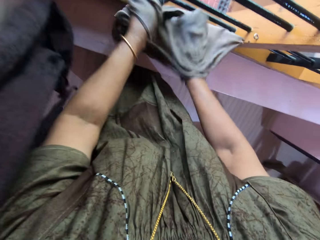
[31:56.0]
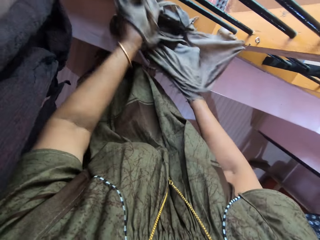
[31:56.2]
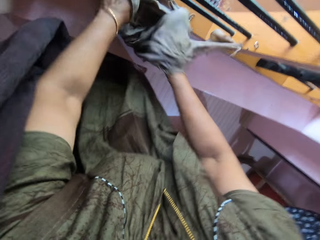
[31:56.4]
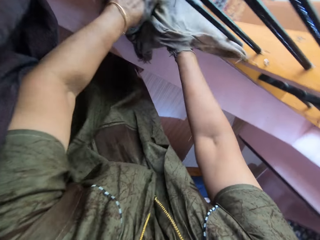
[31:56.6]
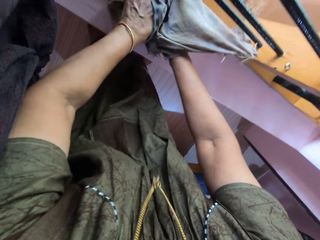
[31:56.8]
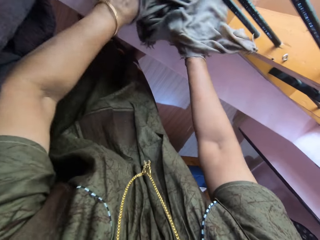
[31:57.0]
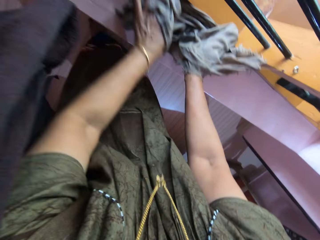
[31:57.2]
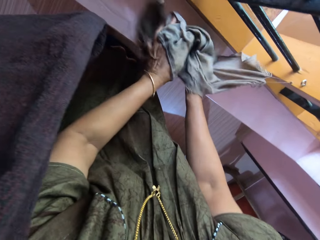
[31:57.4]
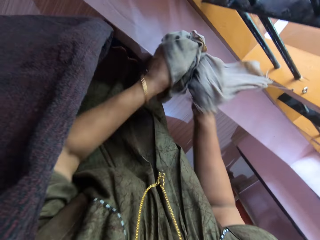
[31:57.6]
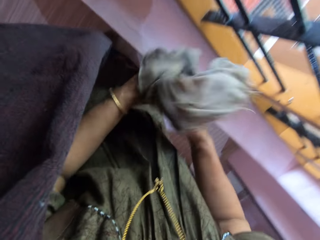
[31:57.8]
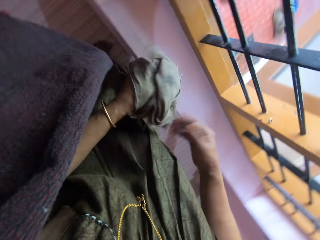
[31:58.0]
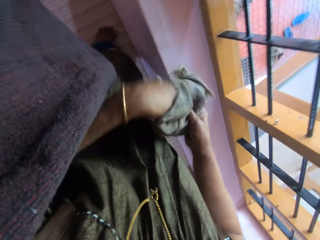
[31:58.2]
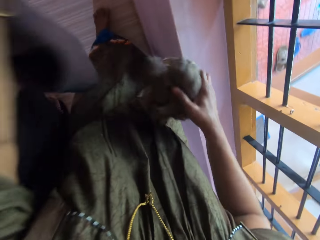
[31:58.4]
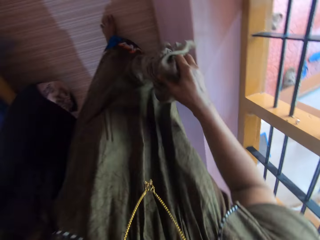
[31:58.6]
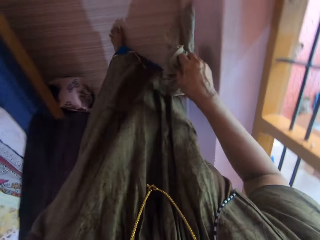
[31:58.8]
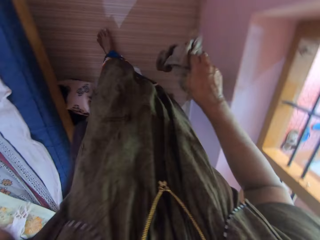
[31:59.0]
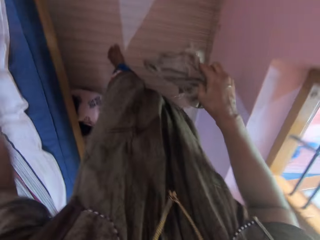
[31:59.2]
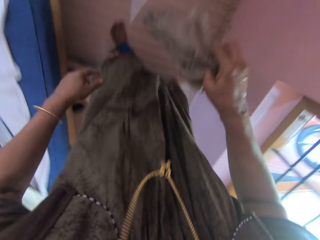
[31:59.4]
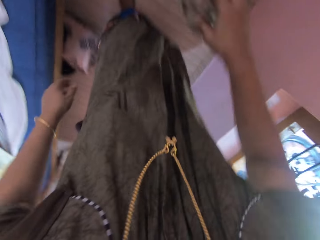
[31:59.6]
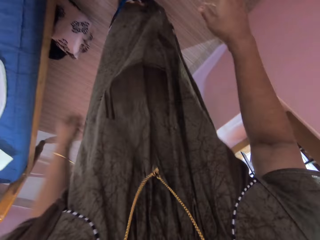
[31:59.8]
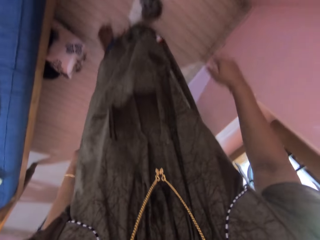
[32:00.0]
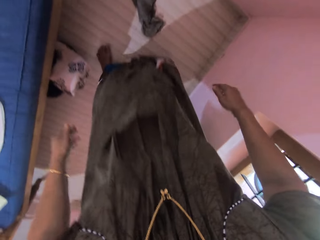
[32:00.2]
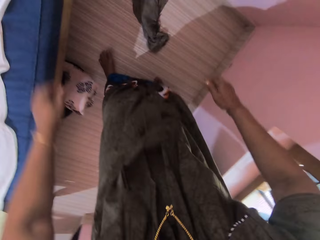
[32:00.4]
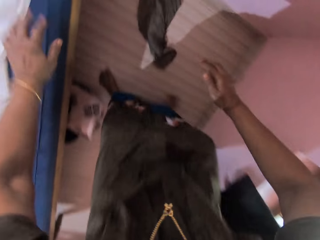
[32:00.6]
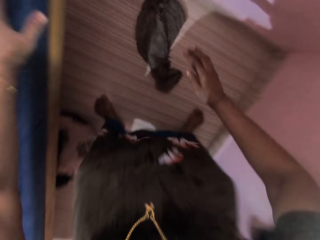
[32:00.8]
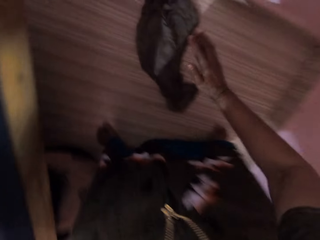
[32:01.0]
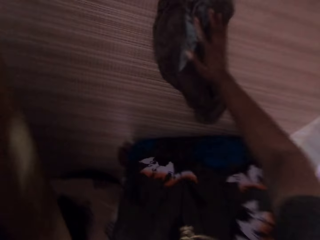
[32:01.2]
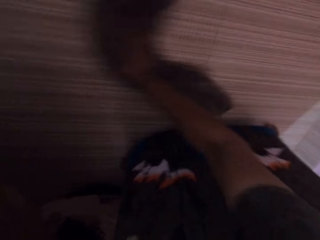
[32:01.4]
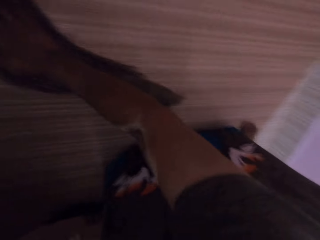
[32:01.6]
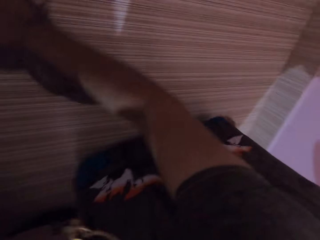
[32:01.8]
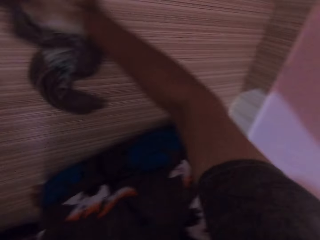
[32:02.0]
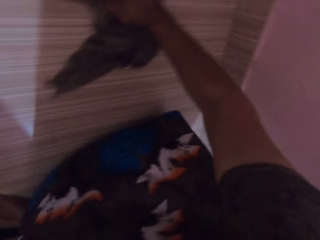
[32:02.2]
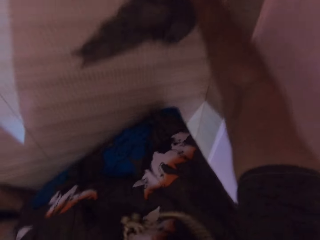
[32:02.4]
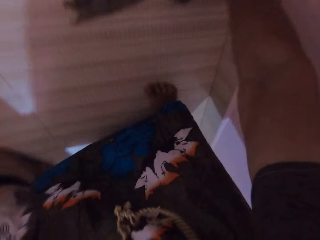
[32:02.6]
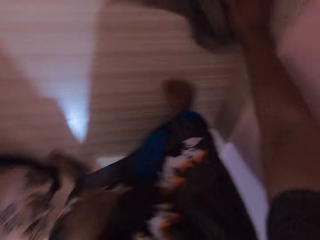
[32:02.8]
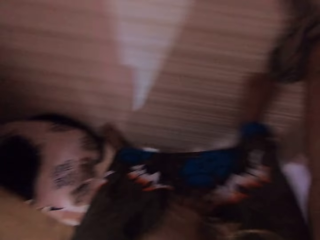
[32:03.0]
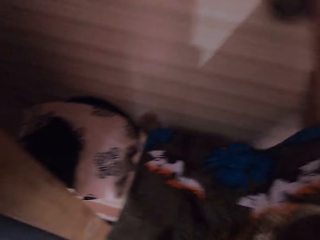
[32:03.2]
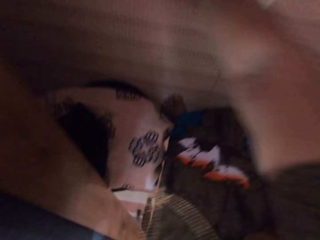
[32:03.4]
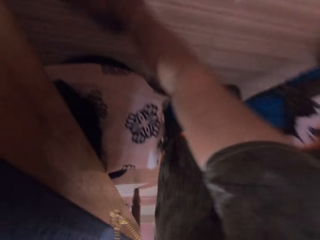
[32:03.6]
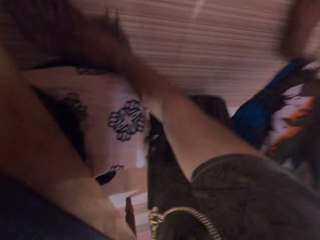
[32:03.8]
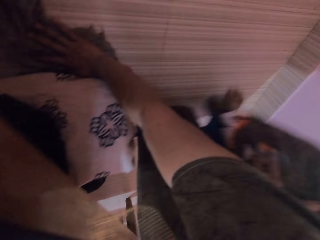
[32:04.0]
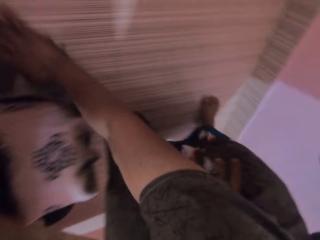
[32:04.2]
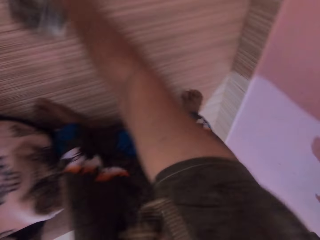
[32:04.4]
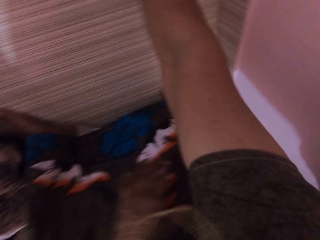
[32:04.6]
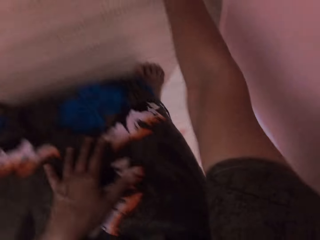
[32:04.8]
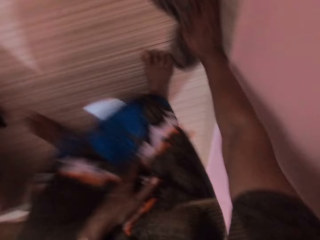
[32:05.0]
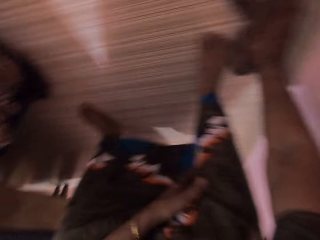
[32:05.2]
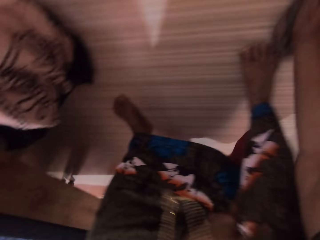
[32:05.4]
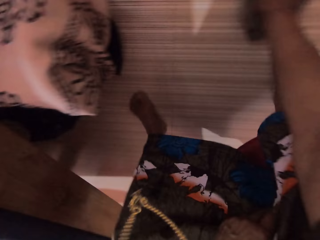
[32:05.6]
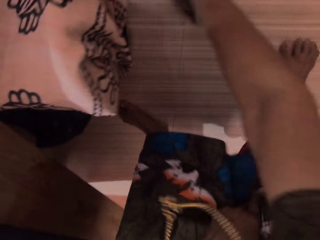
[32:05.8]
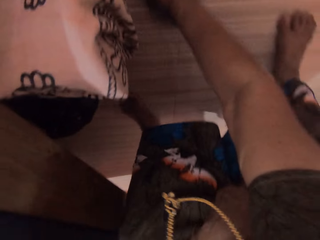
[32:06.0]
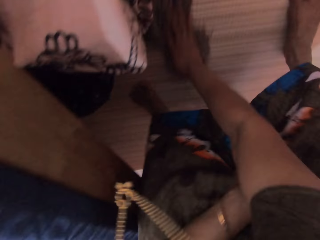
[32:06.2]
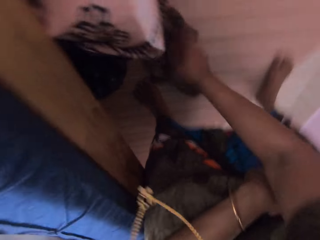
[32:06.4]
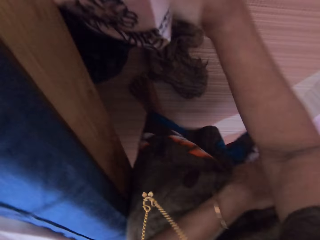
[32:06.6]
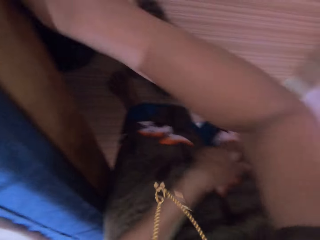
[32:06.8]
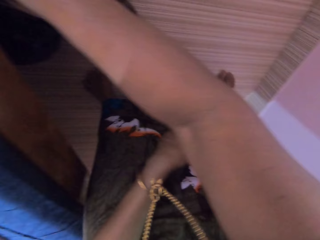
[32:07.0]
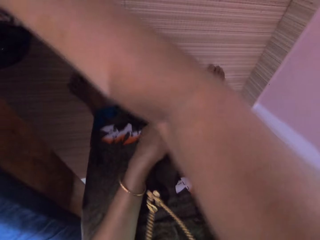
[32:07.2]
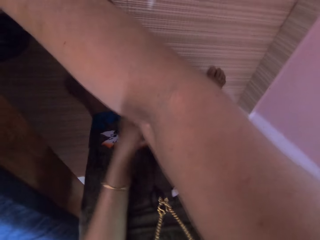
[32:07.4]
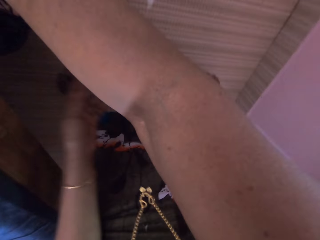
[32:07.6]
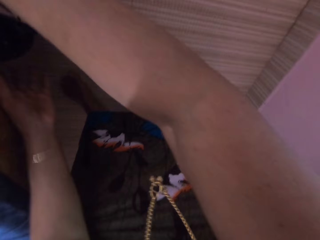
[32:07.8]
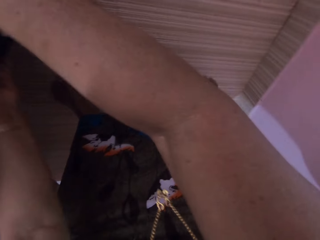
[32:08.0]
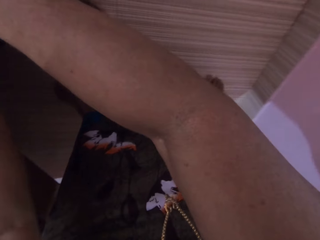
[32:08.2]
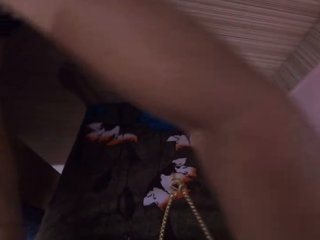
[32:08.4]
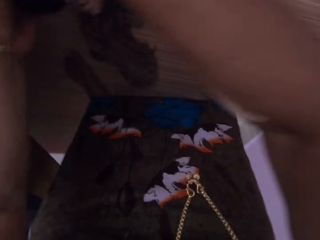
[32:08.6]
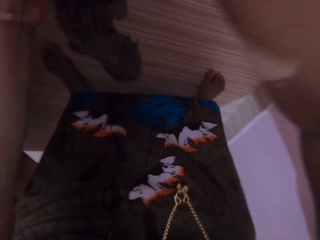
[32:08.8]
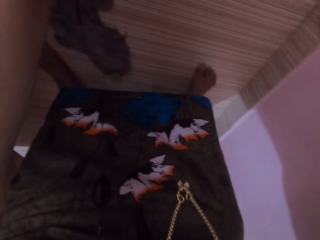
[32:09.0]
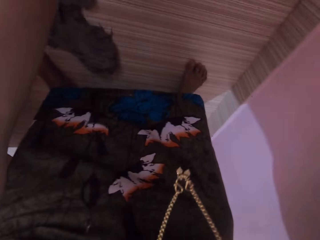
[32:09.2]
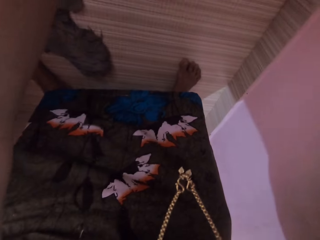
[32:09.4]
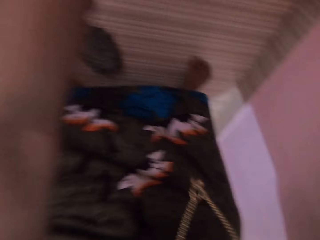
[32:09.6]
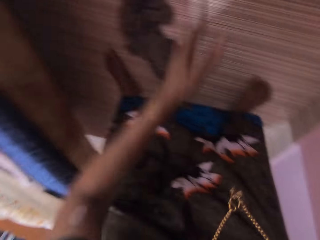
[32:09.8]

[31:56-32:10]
The camera wearer adjusts the cloth. She passes the rag from her left hand to her right hand. She holds the rag with her right hand. She turns sideways. She drops the rag on the floor with her right hand. She supports herself with a bed. She bends down. She cleans the floor of a room with the rag in her right hand. She moves backward. She cleans the floor with the rag in her right hand. She moves a suitcase or table from under the bed with both hands.

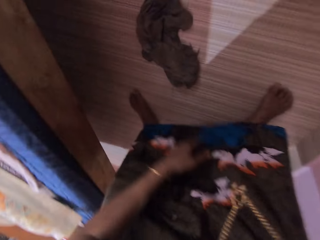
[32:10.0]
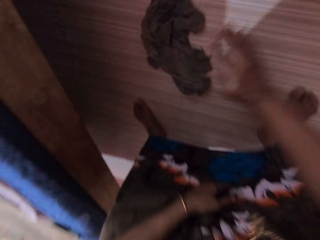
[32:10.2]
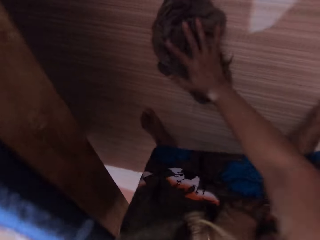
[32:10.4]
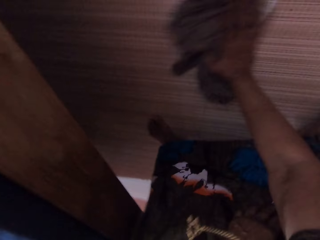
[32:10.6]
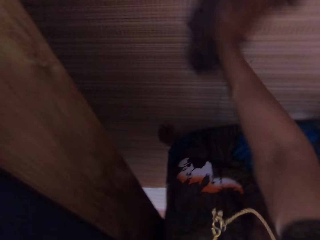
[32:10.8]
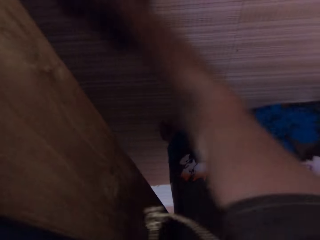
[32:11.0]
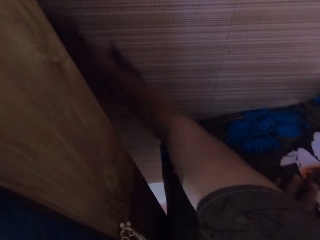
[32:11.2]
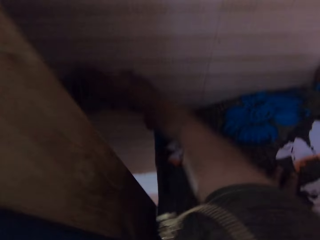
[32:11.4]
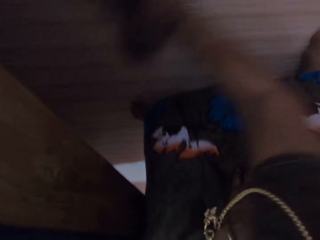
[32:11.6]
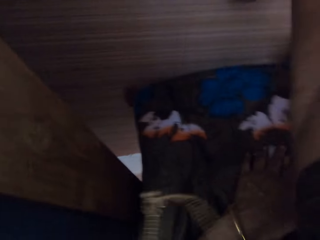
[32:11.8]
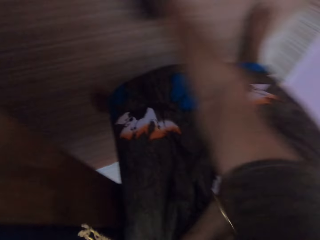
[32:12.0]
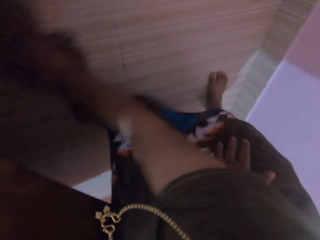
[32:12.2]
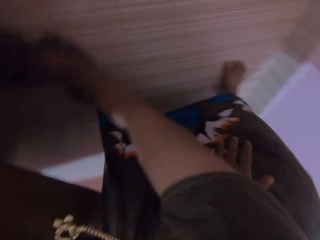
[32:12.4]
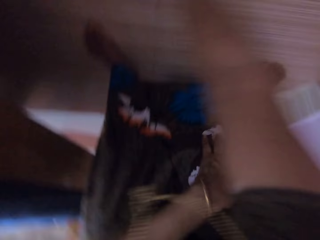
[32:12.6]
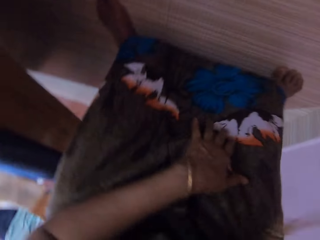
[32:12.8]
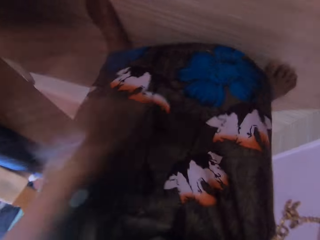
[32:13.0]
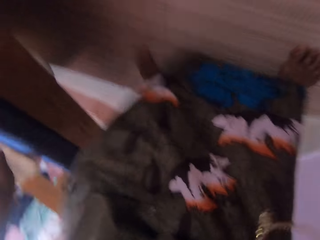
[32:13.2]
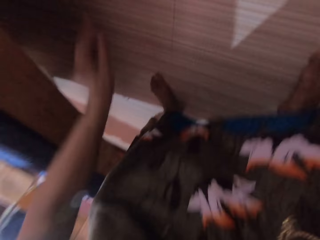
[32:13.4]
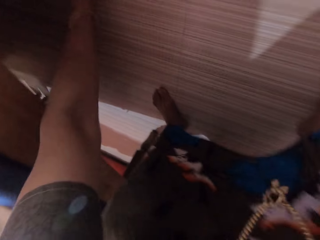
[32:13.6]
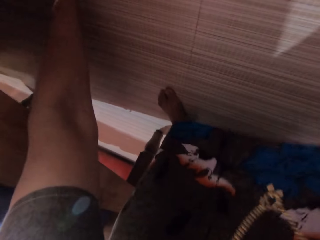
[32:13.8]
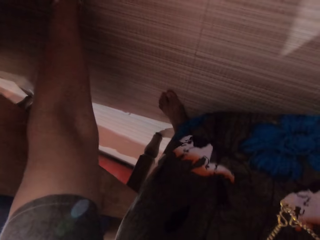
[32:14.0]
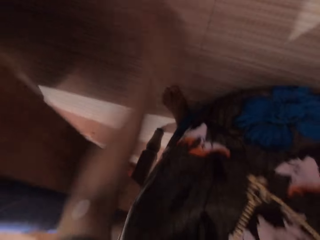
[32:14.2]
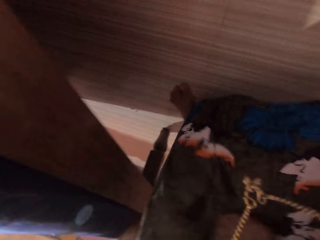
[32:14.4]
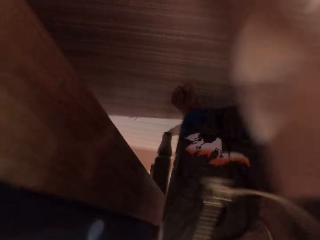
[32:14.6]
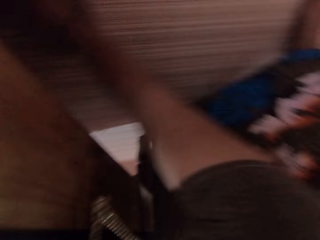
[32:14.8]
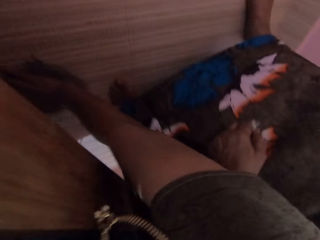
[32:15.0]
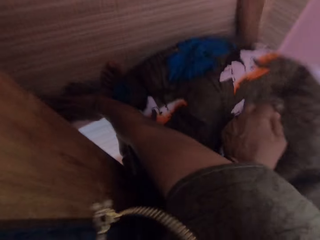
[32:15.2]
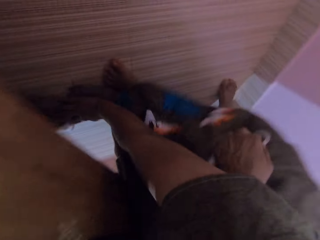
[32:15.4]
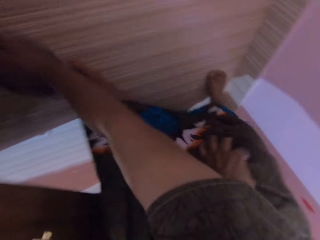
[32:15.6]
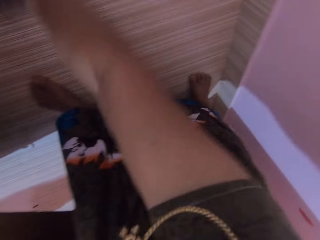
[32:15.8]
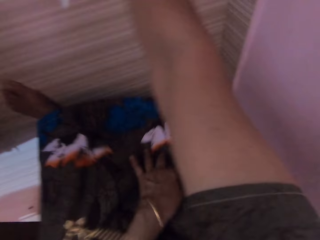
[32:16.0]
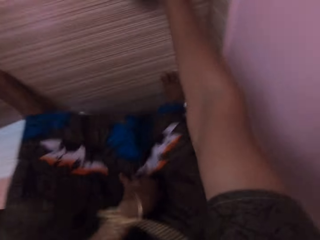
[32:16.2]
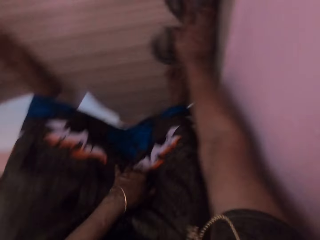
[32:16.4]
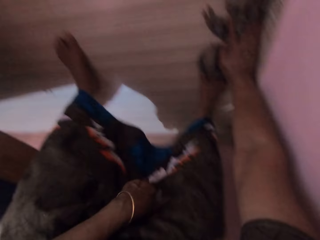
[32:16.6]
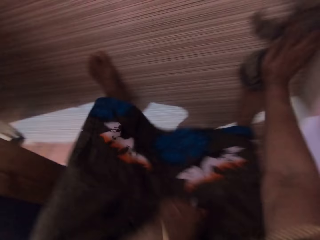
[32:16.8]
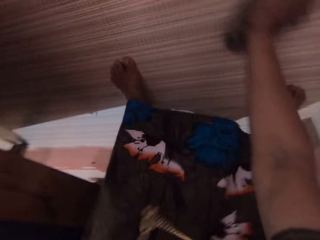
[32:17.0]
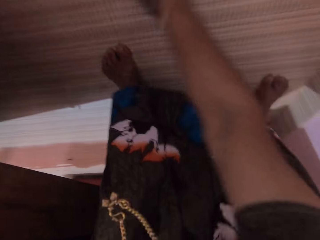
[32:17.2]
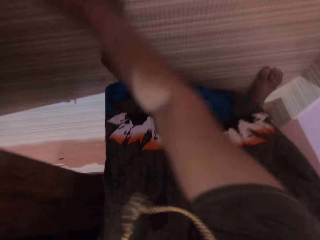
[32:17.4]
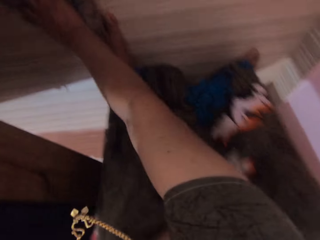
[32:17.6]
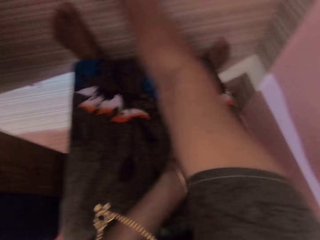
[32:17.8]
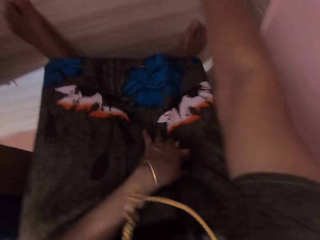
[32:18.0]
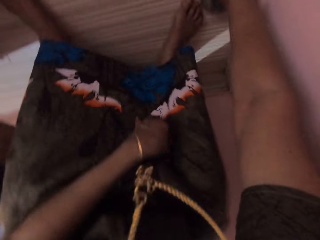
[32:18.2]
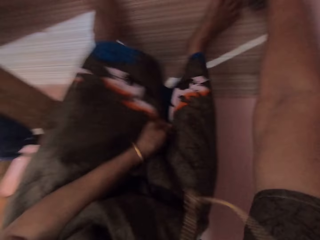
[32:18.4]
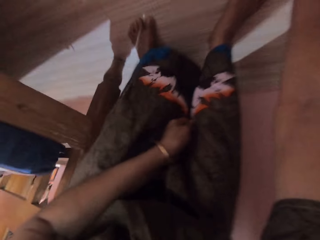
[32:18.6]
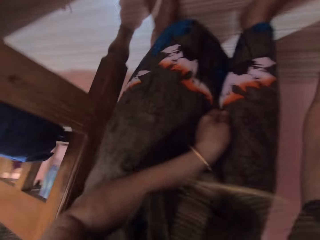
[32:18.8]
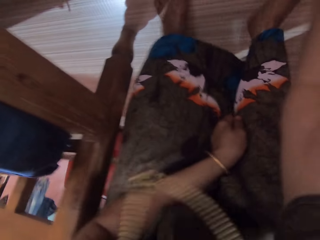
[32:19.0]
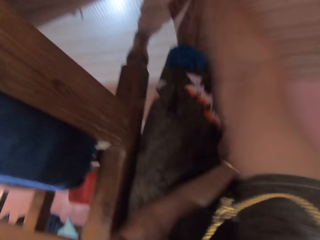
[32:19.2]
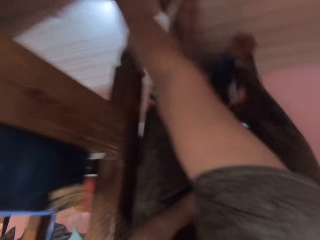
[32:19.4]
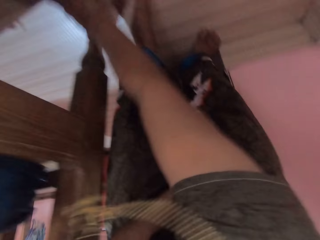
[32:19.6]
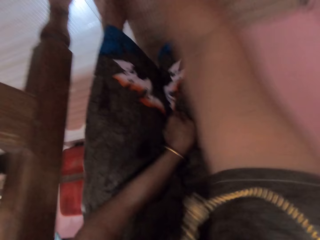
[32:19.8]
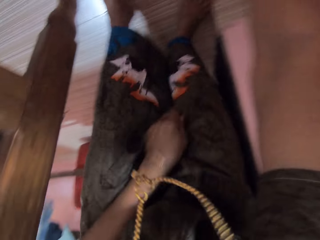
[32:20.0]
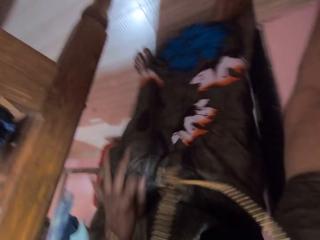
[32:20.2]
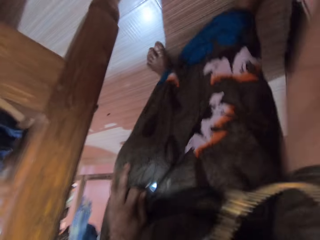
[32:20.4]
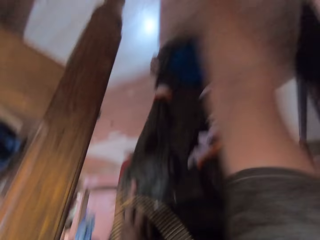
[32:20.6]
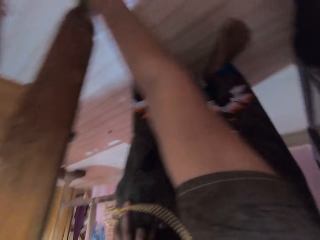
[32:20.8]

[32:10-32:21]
The camera wearer places her right hand on the rag on the floor. She cleans the floor with the rag in her right hand. She picks up dirt underneath a bed with her left hand. She wipes the floor. She throws the dirt away. She moves backward. She cleans the floor with the rag in her right hand.
